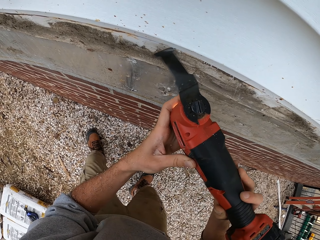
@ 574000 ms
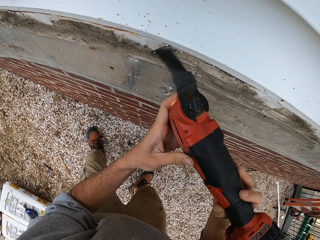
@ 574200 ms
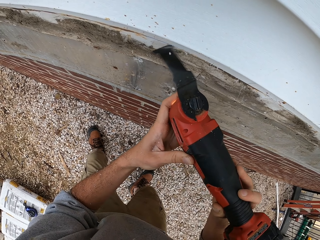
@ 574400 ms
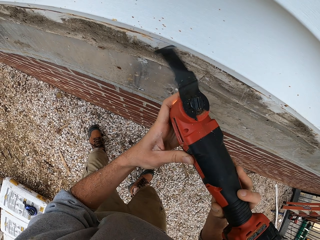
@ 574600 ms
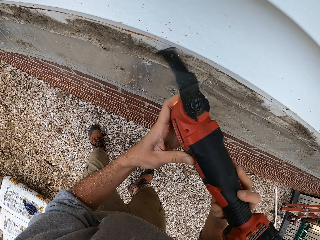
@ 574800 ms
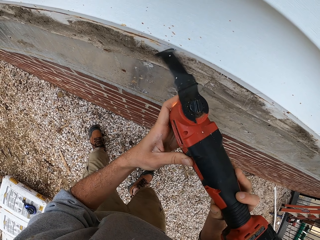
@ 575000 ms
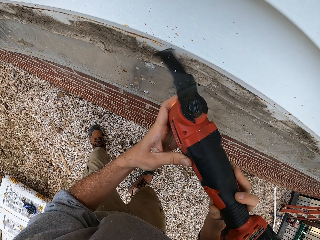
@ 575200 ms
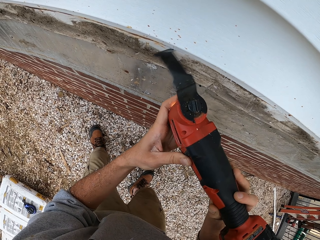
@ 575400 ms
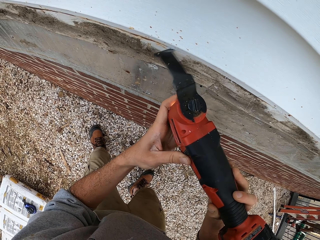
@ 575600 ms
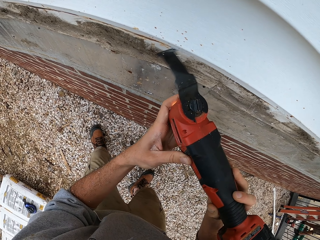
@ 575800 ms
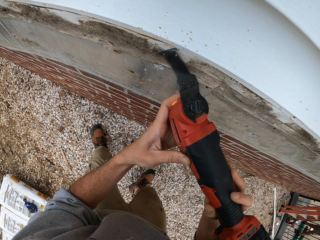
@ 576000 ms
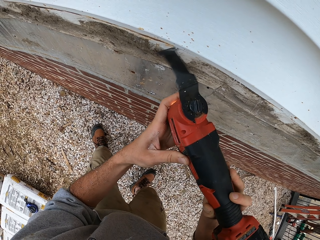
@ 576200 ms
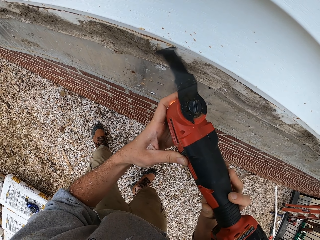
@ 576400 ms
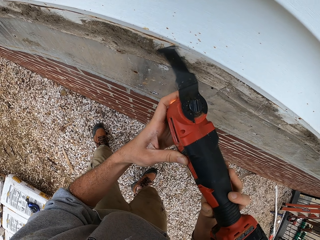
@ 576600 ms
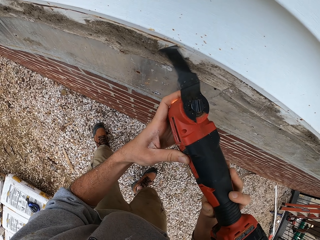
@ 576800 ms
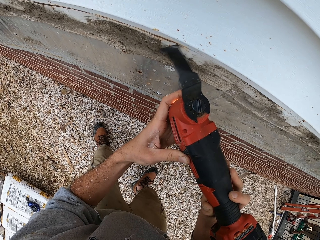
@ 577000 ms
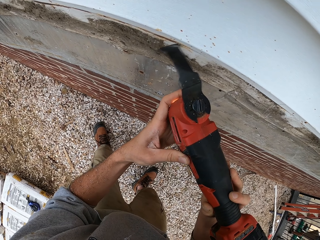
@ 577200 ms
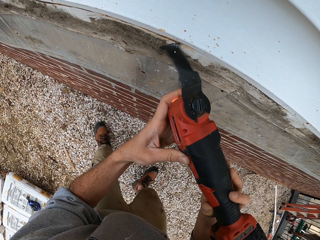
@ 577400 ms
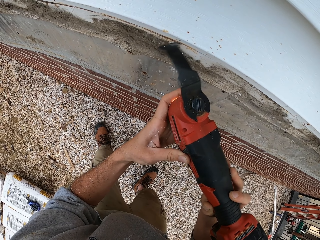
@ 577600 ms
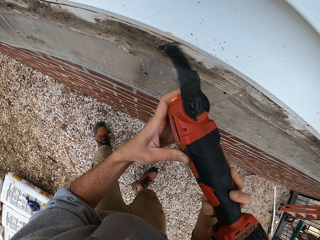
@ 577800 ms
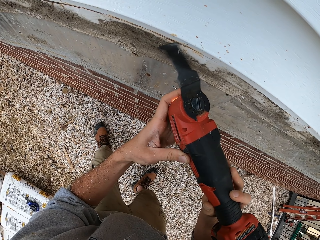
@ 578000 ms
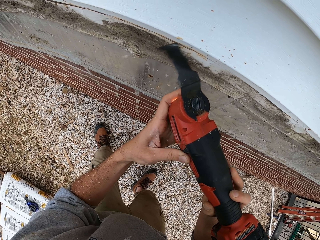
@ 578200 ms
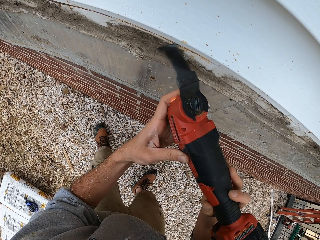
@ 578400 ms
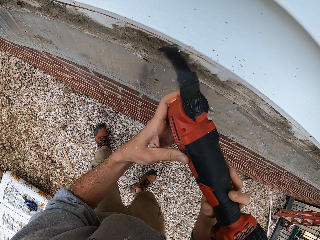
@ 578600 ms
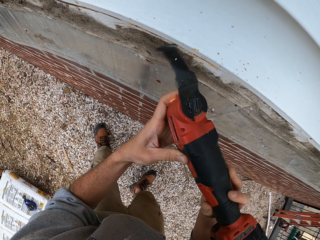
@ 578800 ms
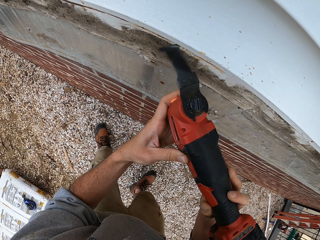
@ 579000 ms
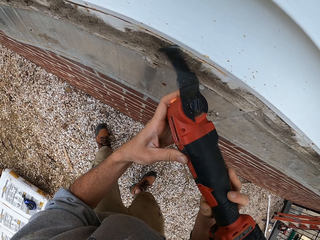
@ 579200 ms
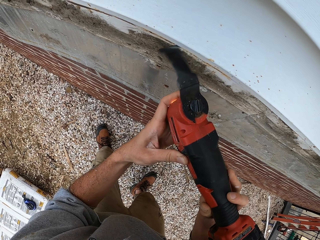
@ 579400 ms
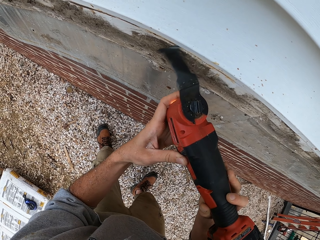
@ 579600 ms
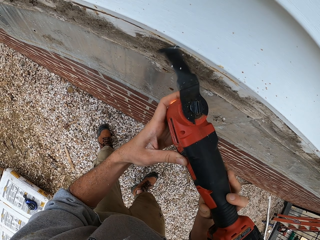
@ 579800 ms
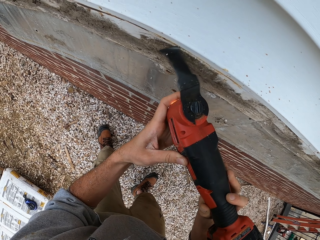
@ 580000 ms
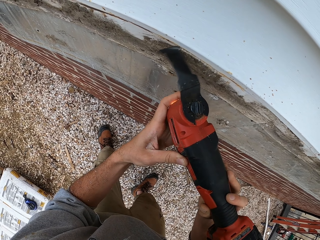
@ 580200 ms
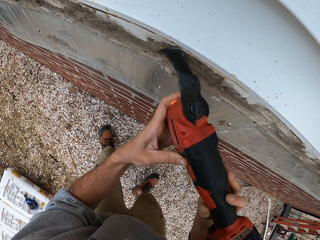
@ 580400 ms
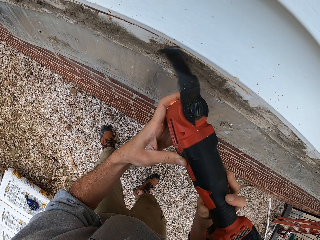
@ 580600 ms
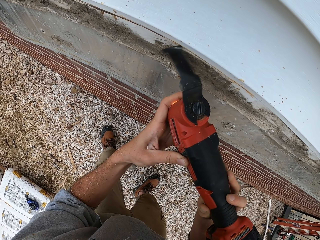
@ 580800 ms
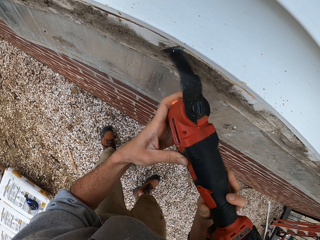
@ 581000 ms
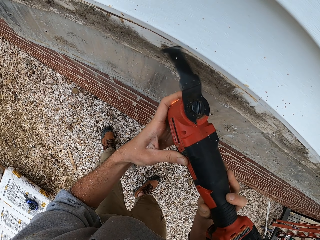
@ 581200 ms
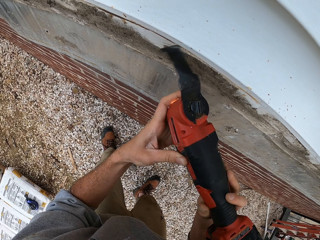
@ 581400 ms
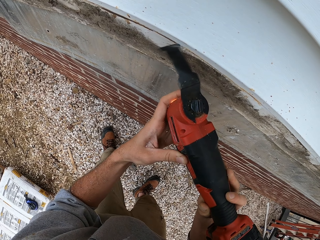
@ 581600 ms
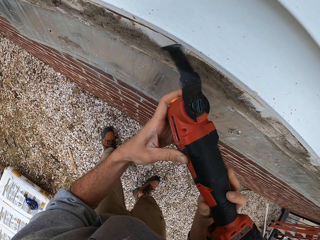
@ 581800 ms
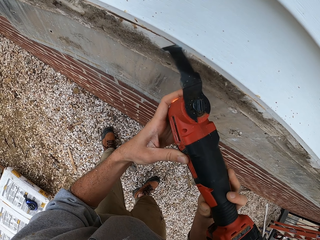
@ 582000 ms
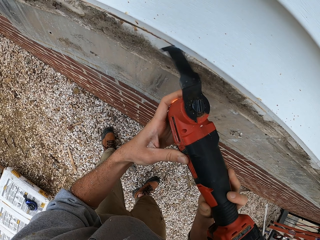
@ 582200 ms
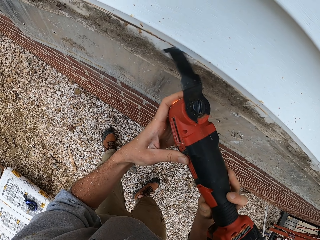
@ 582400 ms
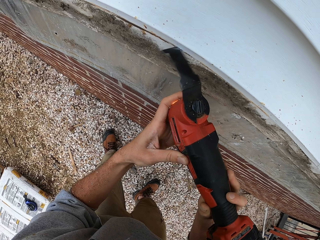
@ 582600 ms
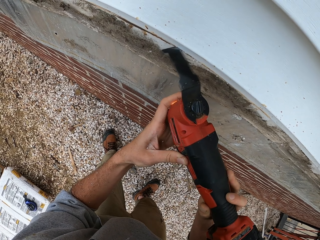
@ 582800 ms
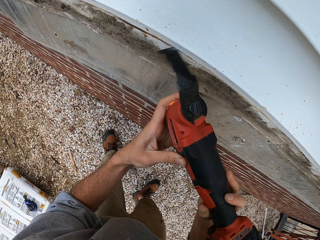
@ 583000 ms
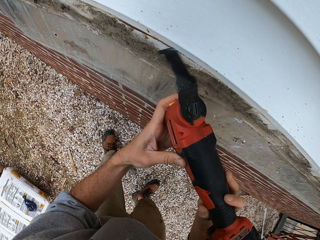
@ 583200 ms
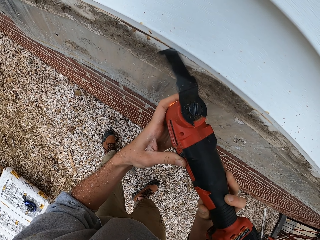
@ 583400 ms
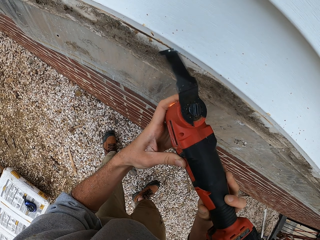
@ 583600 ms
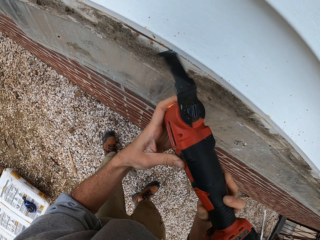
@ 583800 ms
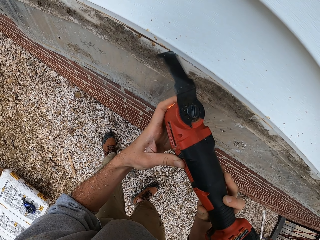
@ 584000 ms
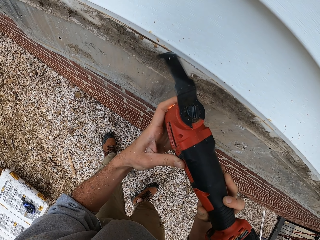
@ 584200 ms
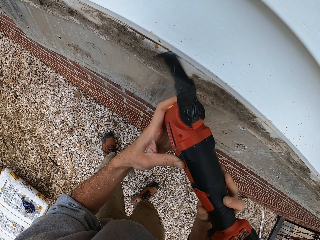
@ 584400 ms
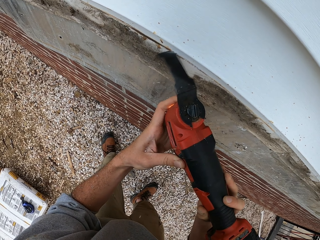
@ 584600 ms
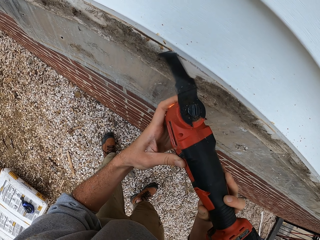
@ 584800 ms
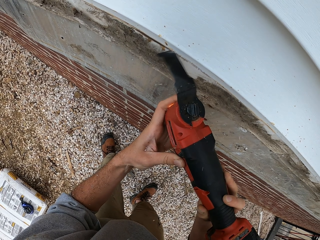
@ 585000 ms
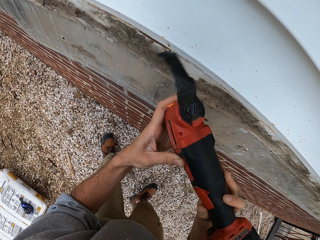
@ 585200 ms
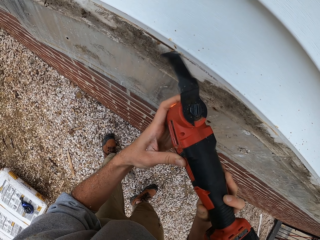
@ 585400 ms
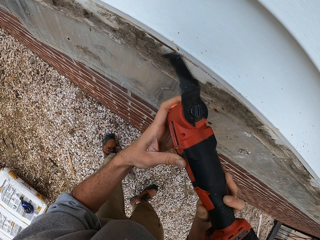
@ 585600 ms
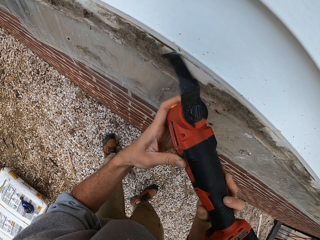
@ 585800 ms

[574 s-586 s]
The camera wearer operates a multi cutter.

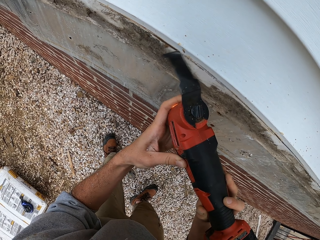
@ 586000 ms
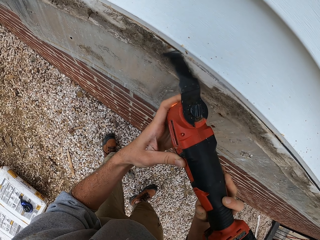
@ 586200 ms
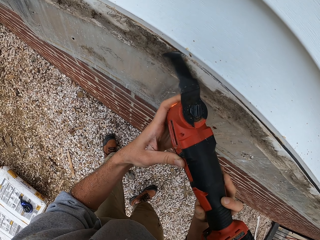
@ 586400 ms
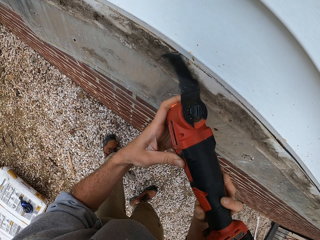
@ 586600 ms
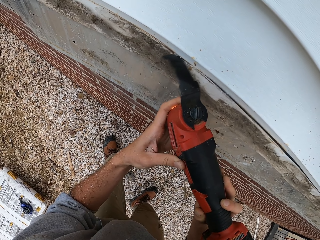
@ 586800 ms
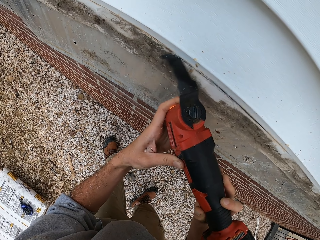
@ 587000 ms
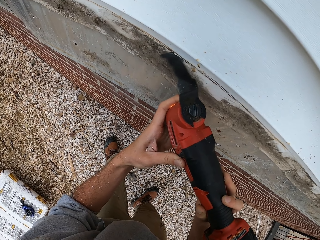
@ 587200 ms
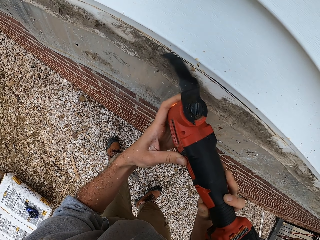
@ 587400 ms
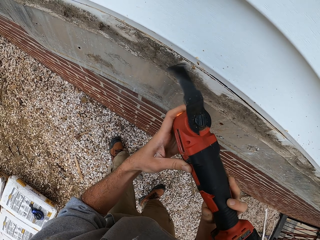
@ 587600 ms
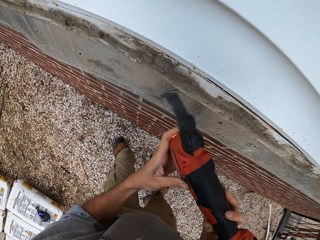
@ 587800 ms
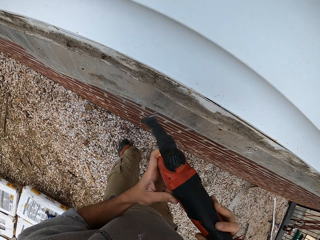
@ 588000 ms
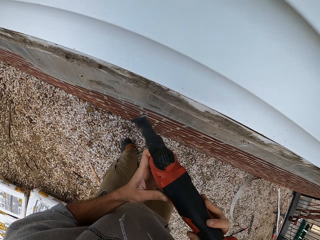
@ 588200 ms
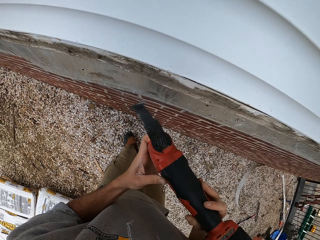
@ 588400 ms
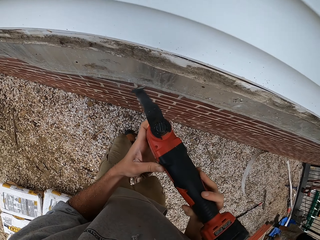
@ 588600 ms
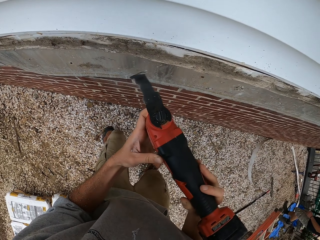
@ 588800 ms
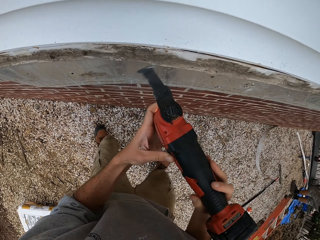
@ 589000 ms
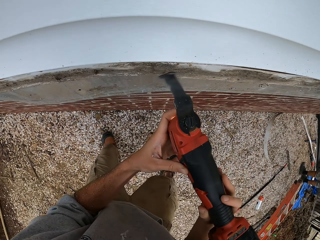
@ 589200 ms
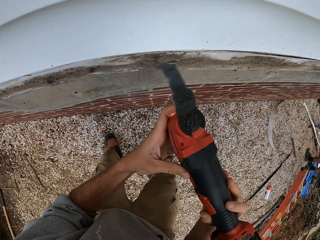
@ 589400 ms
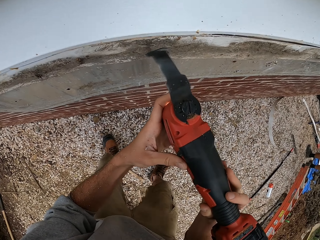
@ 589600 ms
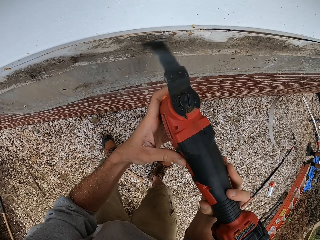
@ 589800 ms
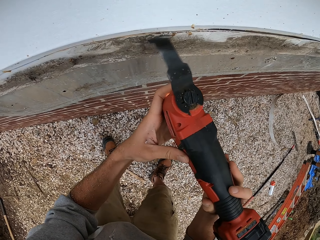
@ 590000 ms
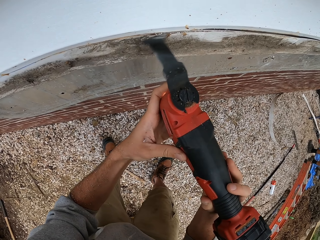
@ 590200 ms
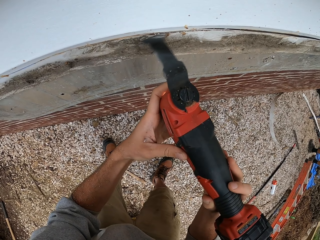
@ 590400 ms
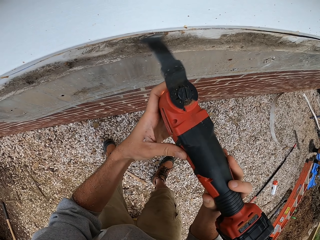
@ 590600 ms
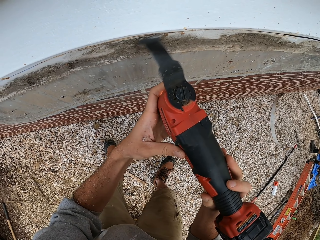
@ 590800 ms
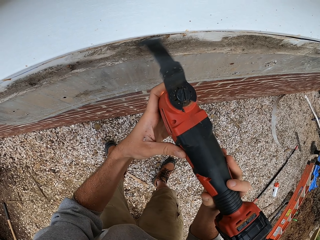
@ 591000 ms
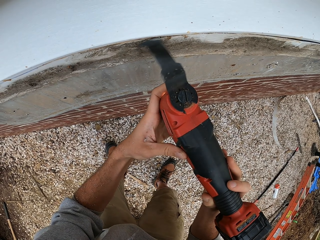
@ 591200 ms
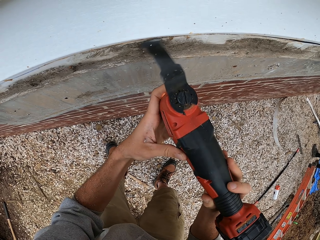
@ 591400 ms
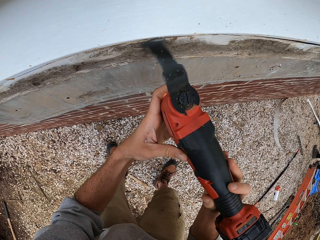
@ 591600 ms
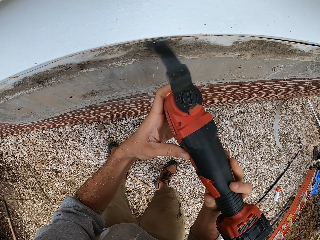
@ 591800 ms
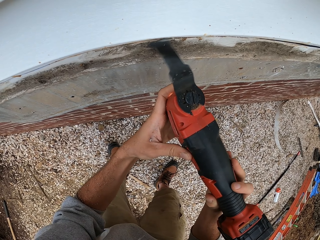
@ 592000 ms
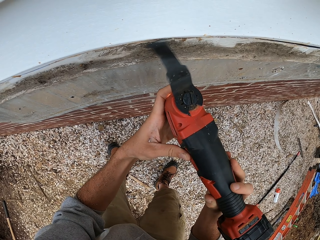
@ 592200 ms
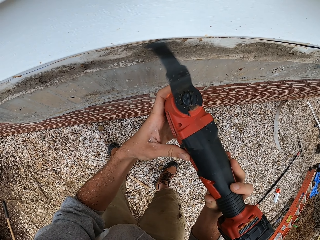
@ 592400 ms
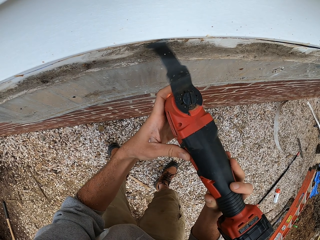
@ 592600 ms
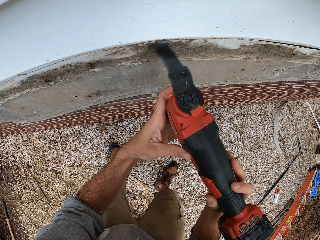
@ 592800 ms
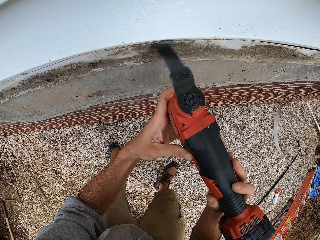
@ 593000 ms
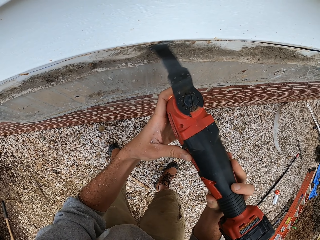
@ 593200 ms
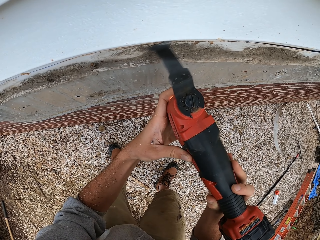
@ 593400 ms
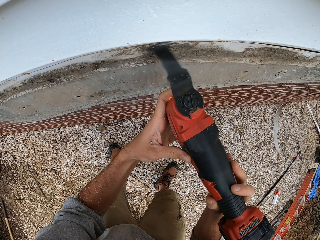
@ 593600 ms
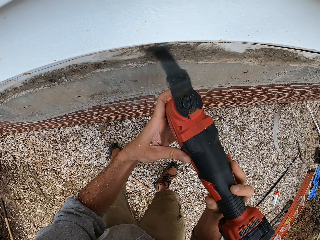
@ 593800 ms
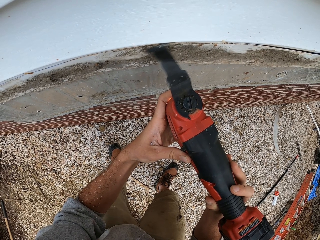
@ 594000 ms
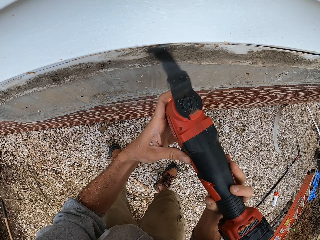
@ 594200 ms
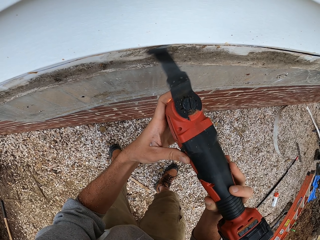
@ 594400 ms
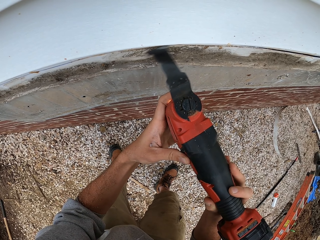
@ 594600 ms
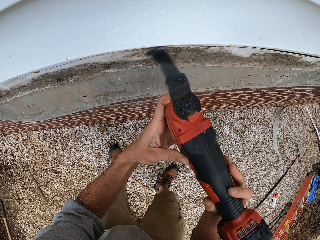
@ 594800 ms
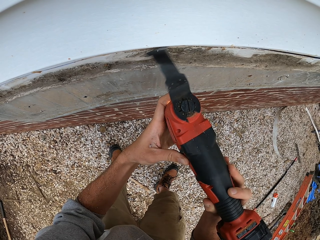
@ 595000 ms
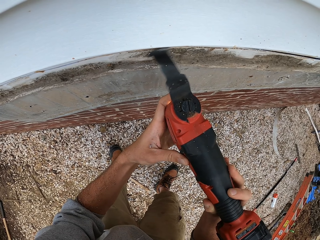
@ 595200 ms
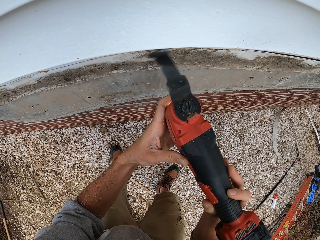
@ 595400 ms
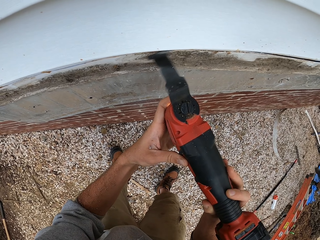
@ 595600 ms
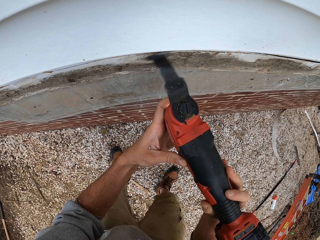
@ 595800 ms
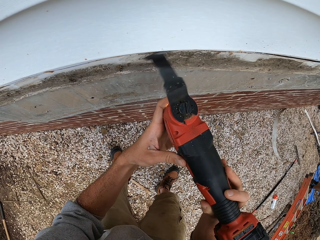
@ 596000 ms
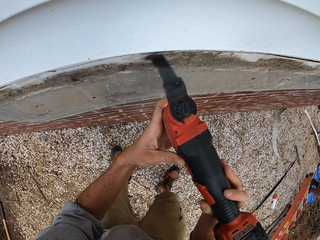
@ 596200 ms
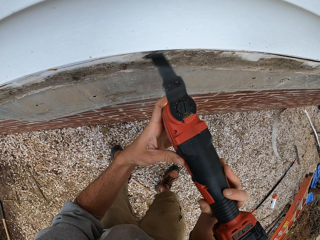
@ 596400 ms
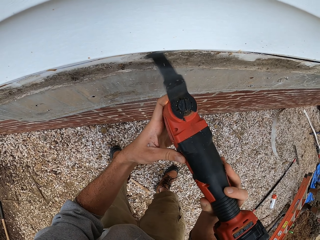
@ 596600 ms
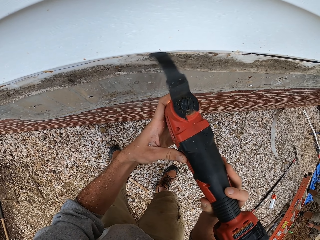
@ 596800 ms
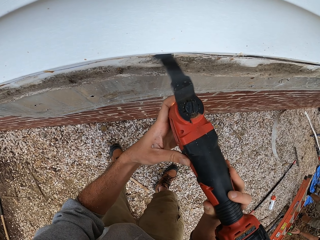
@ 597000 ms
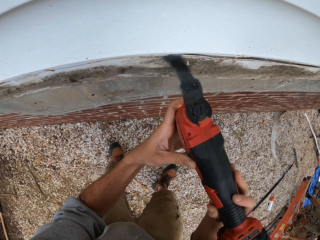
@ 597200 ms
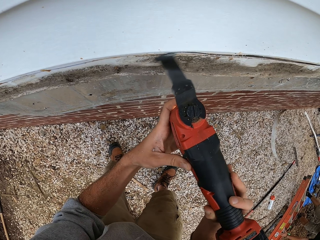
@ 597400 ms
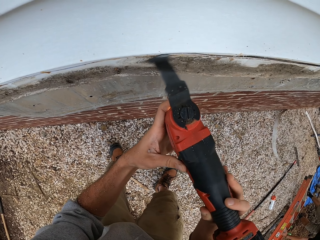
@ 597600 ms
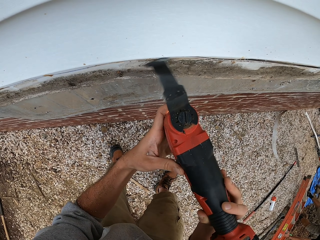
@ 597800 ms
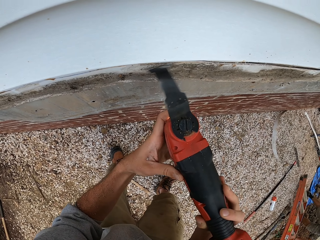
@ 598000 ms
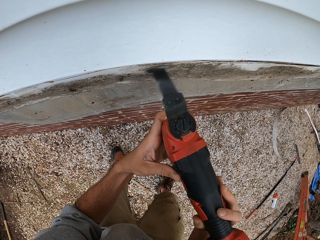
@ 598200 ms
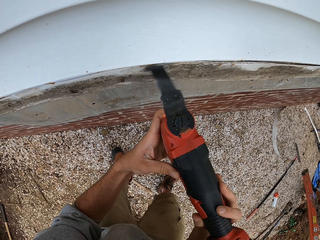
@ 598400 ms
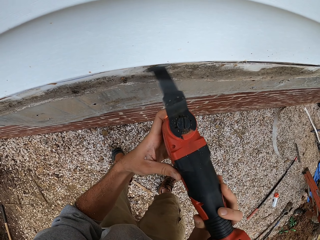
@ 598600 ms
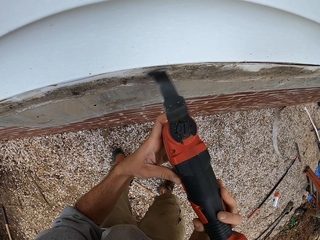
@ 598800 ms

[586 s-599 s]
The camera wearer moves along the wall. They operate a multi cutter.
